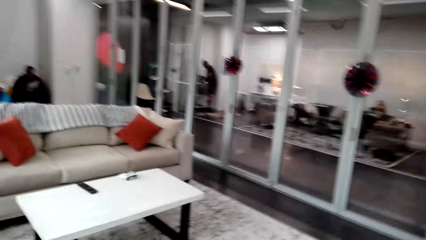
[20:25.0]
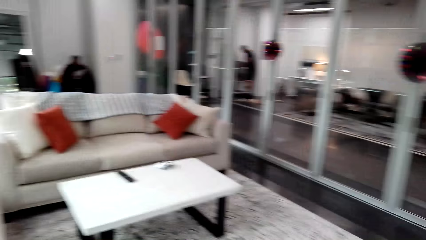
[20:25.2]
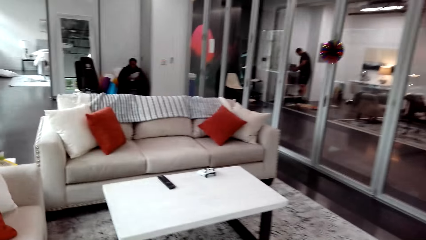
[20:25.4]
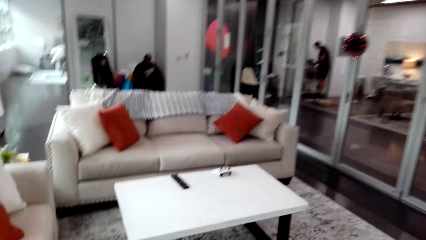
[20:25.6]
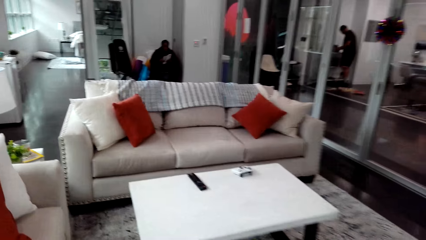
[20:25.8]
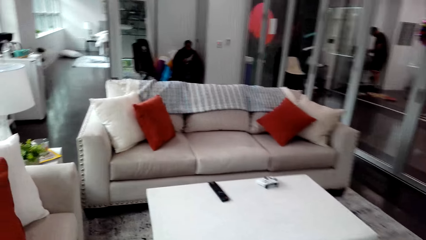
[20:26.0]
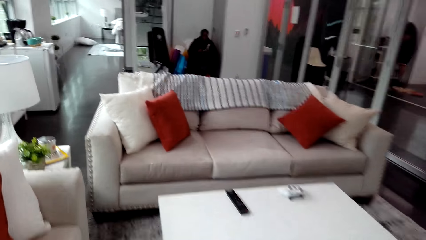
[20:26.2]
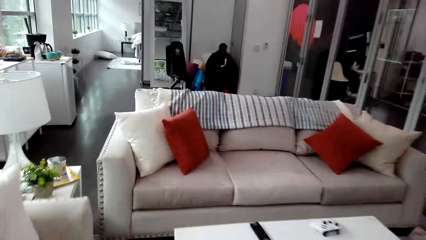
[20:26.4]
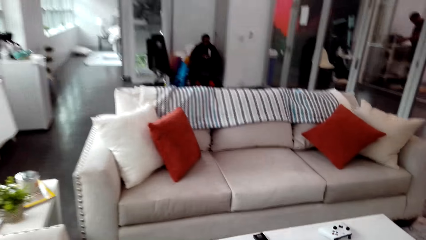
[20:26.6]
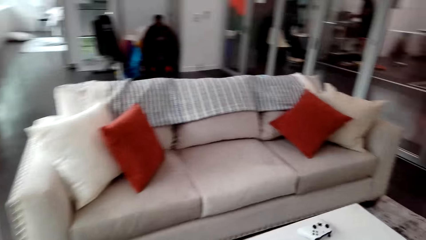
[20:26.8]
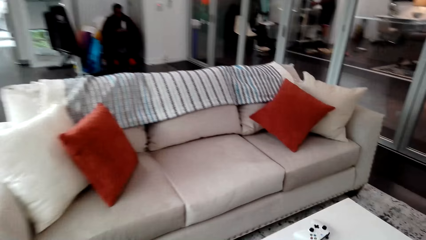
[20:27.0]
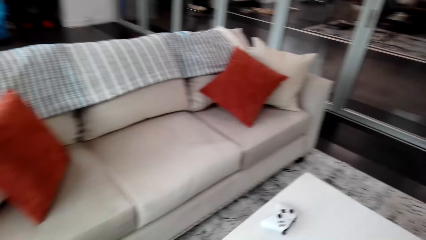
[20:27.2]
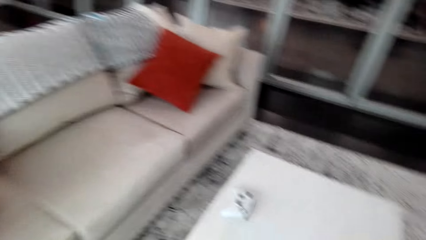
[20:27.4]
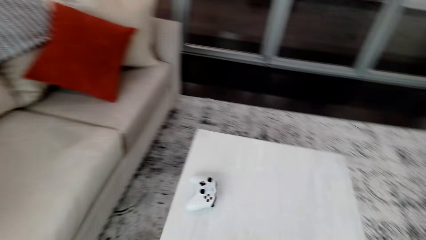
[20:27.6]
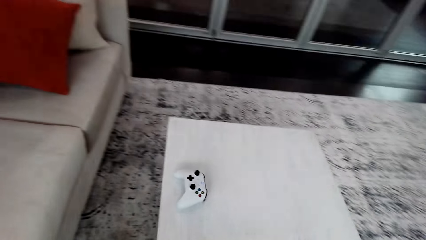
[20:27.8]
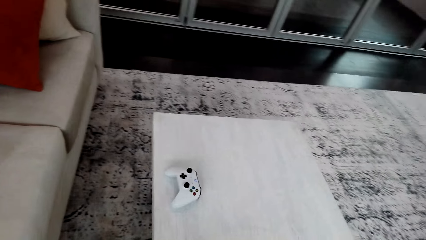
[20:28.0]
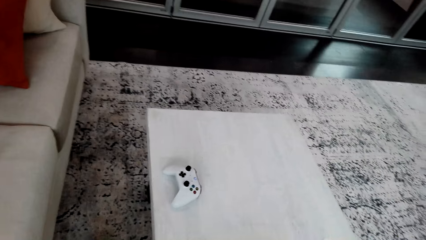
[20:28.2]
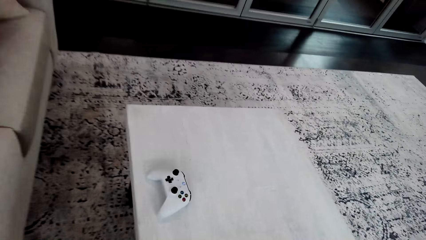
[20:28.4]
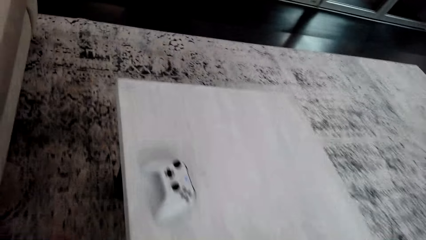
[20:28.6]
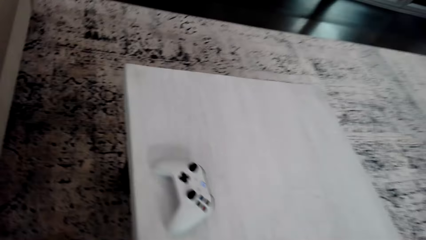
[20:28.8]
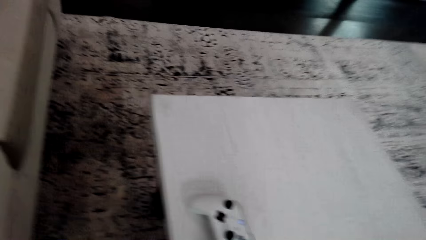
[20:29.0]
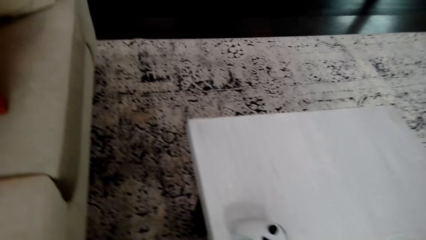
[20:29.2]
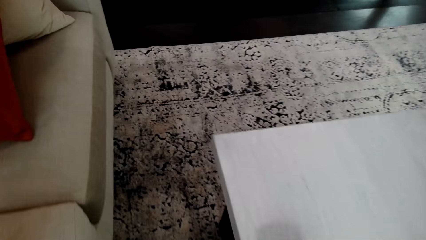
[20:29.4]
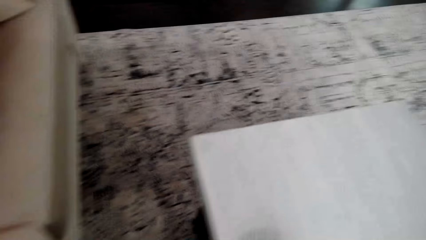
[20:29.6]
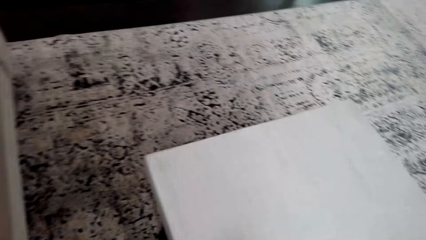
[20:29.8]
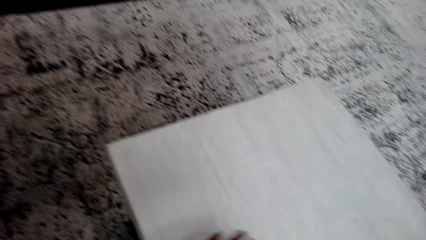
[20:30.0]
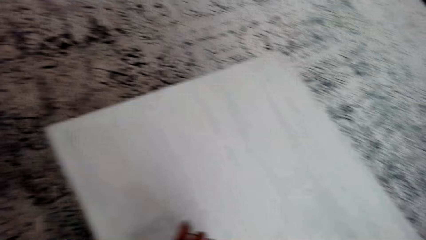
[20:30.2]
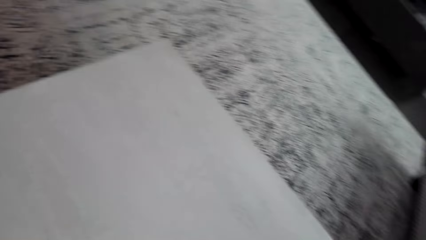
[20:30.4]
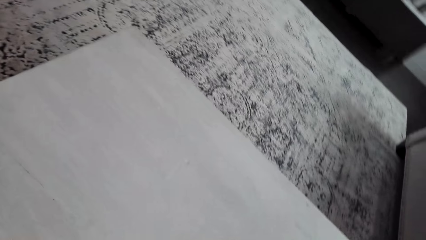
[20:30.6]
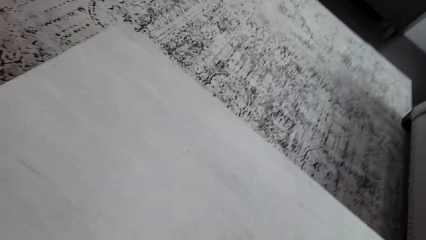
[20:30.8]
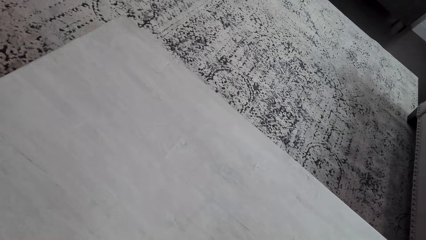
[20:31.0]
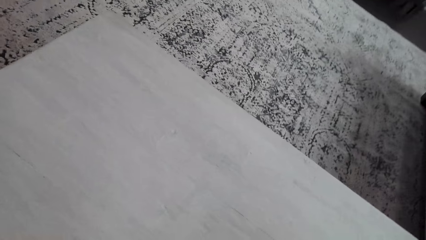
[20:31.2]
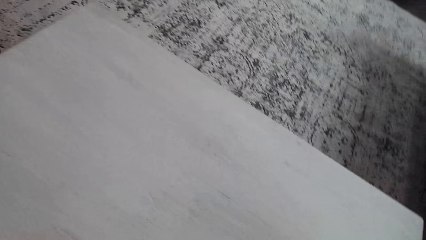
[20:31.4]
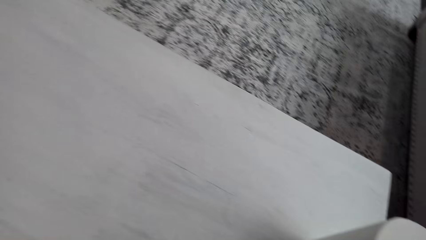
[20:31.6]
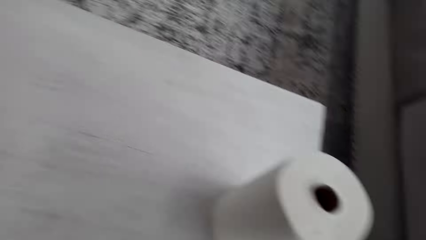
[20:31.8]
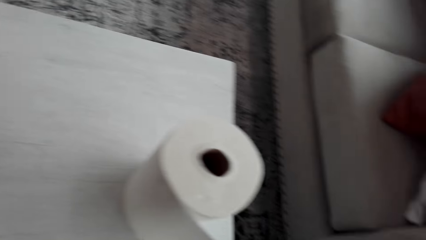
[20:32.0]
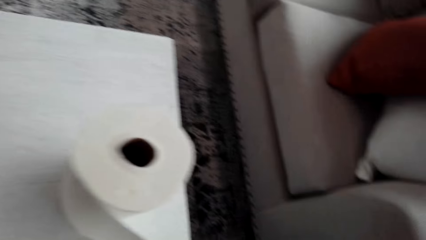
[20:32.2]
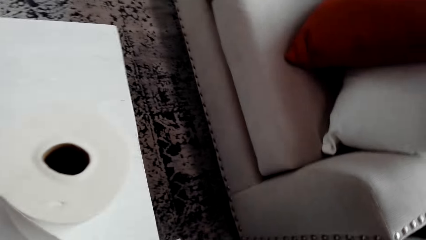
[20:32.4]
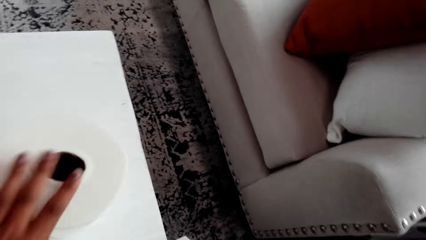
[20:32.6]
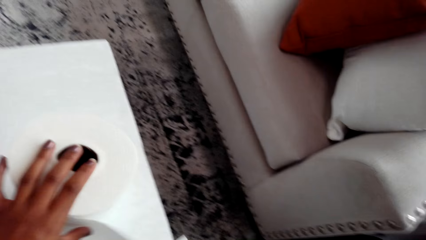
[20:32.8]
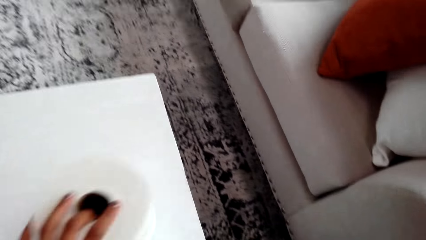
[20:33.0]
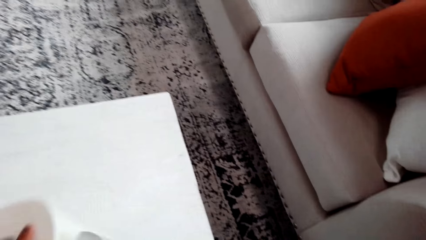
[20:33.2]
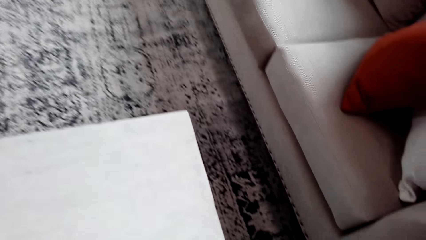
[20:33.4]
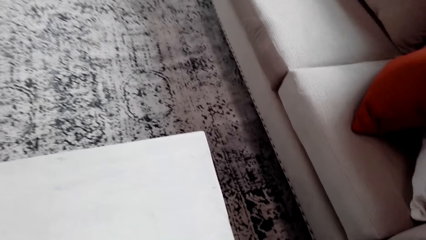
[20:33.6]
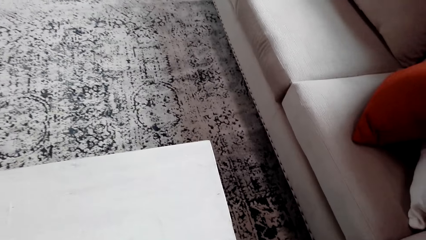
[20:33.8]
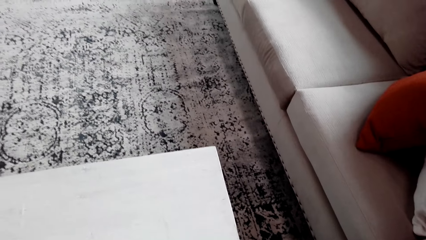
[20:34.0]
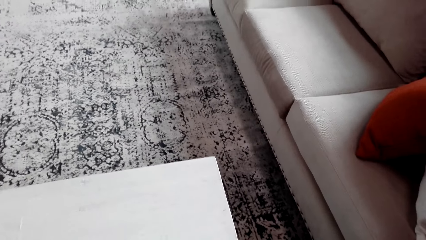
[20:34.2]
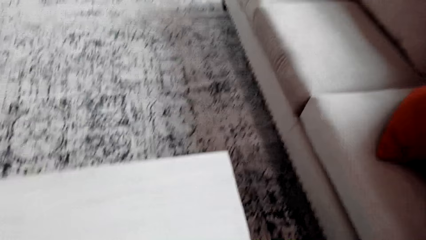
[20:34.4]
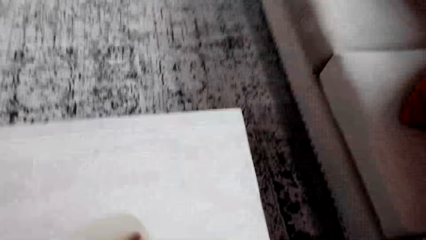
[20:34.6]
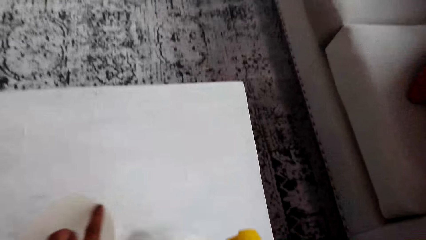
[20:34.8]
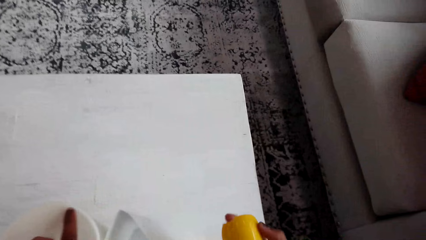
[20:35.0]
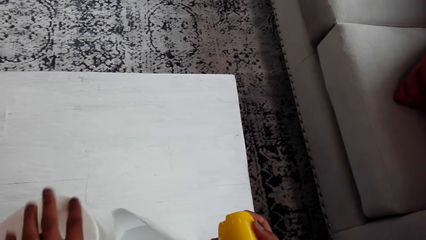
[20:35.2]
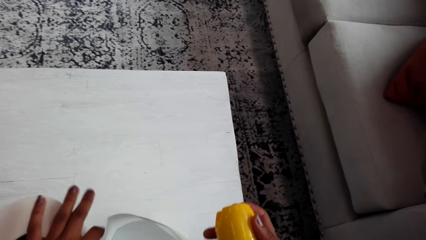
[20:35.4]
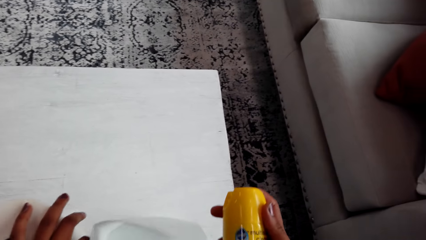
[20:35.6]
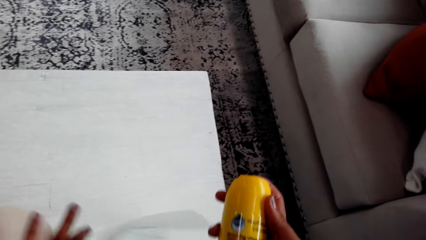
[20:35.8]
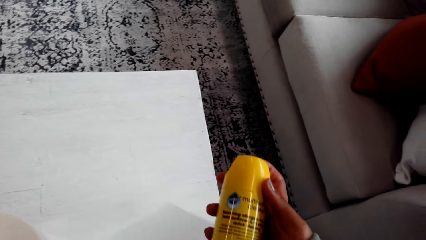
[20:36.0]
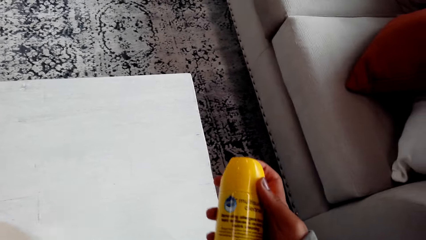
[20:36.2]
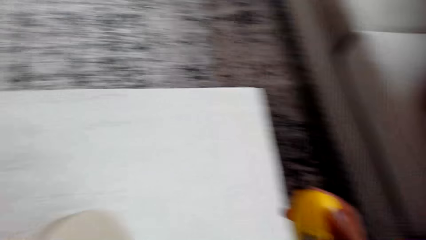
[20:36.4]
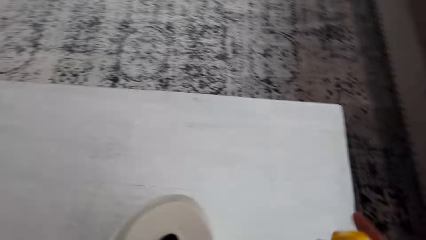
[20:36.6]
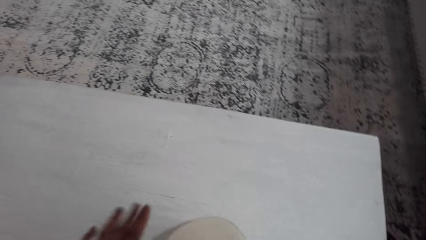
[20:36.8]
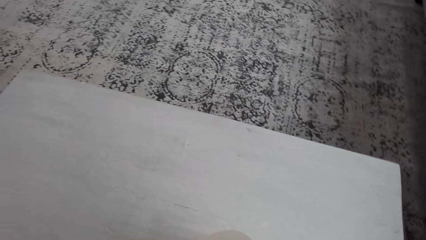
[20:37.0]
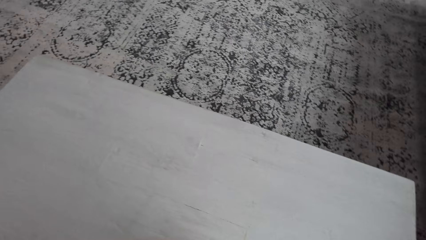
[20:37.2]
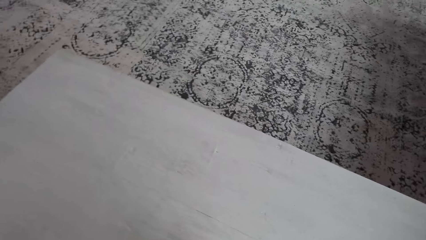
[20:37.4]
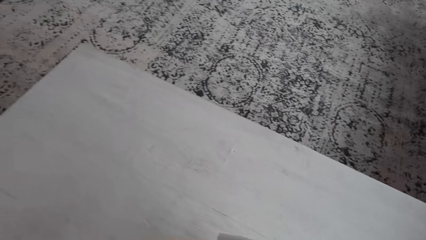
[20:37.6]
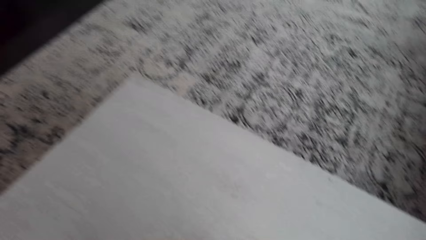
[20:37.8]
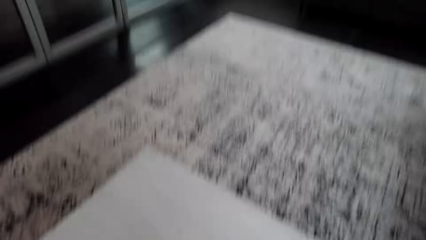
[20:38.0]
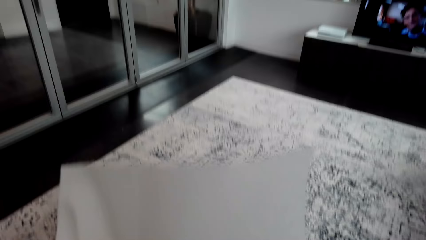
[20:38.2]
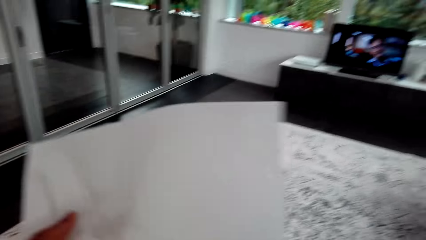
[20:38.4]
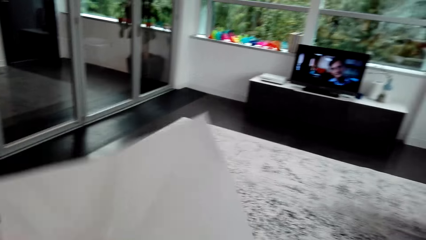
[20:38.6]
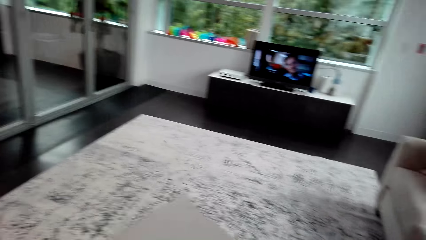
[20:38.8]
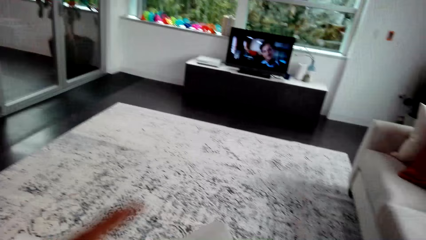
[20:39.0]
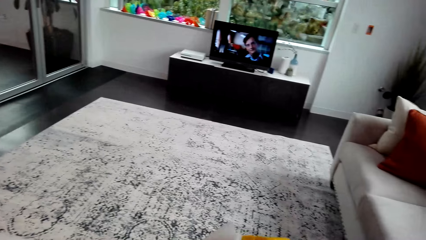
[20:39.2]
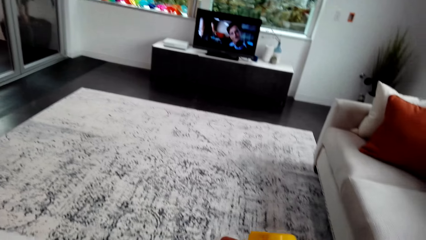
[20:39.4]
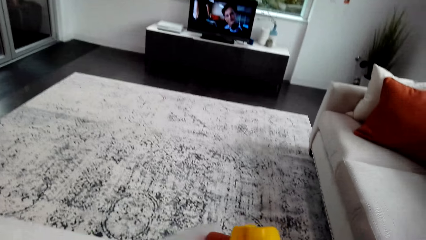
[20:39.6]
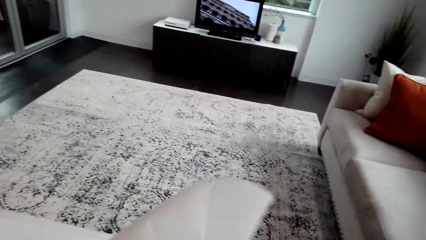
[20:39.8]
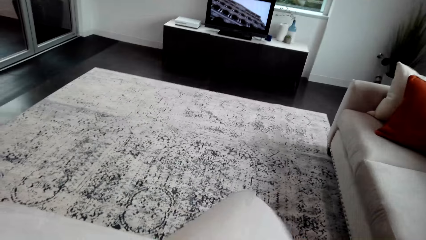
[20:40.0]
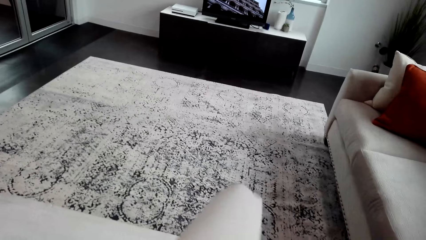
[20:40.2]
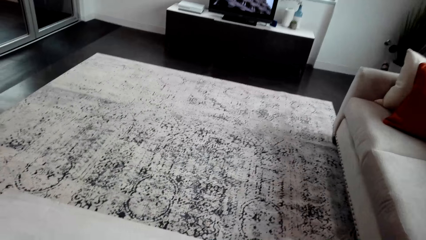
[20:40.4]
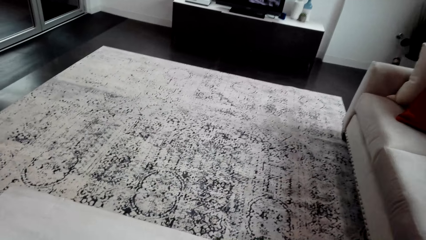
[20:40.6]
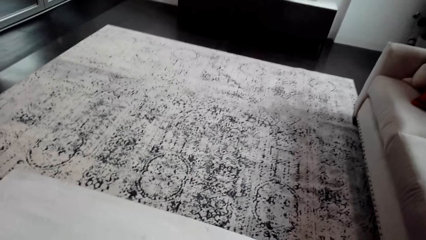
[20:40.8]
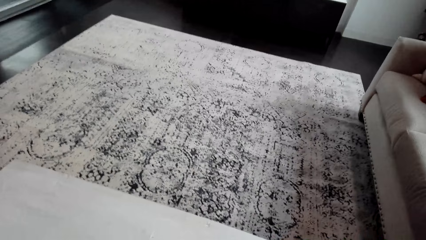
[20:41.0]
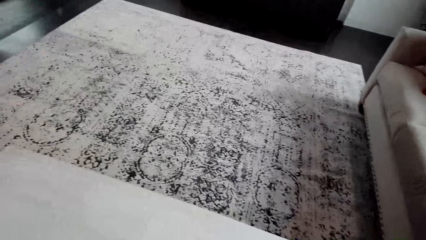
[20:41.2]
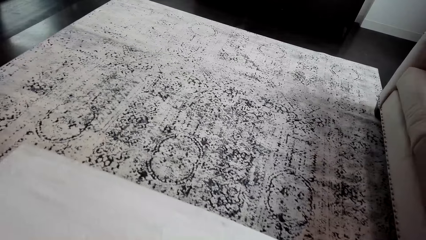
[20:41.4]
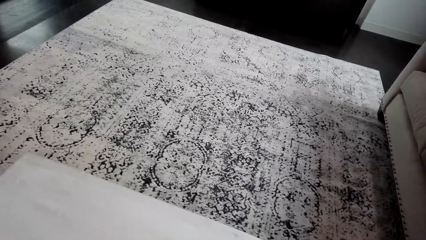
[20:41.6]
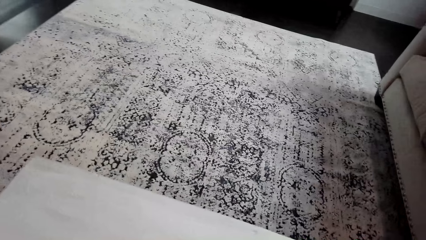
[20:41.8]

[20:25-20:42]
The camera wearer picks up the tissue. They sort things at the table. They hold the spray container. They spray at the table.
